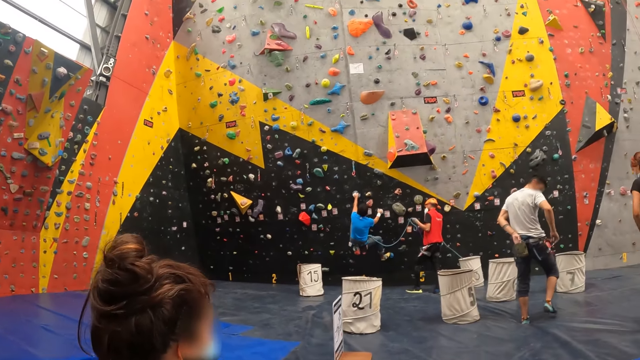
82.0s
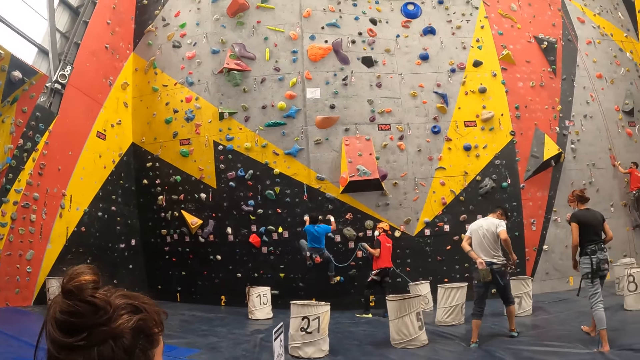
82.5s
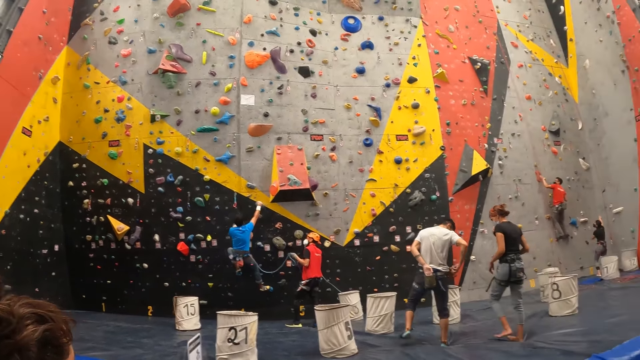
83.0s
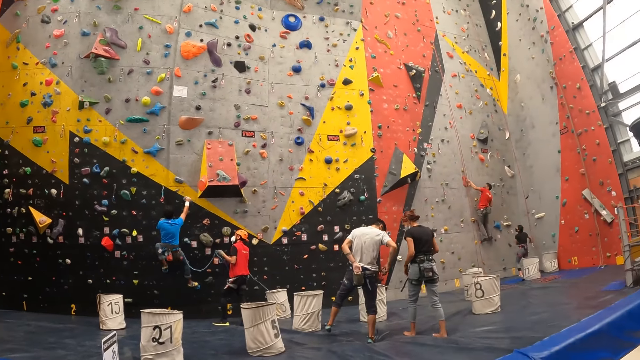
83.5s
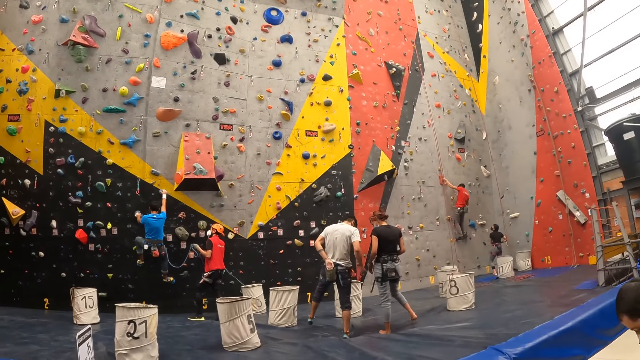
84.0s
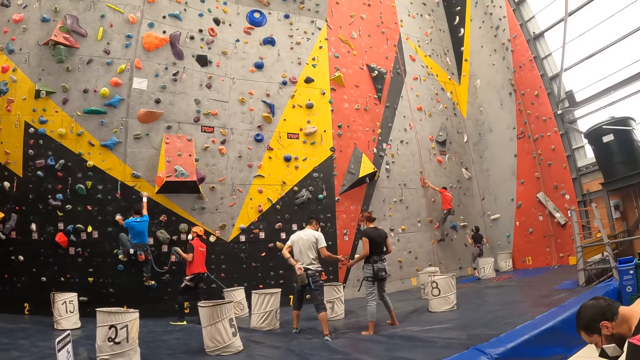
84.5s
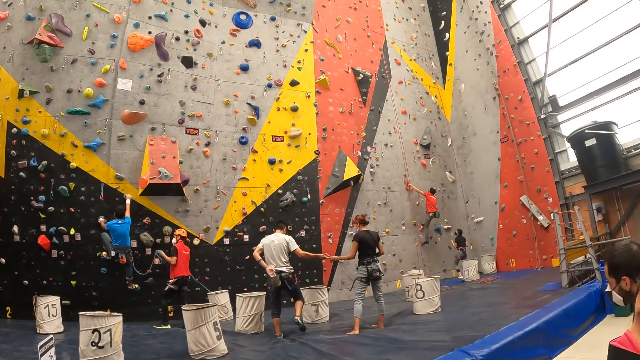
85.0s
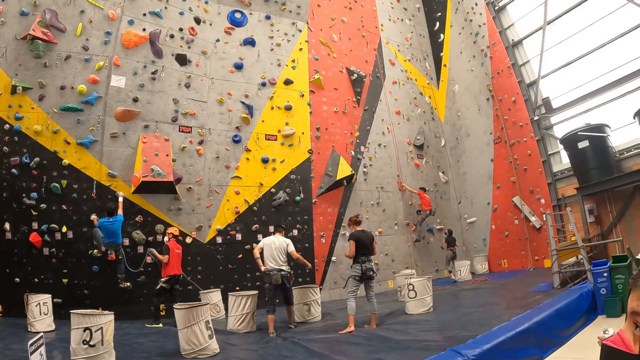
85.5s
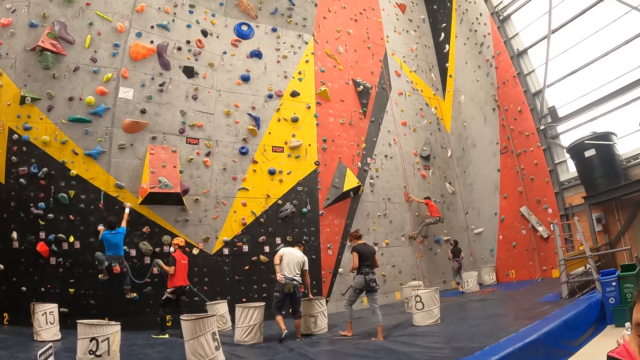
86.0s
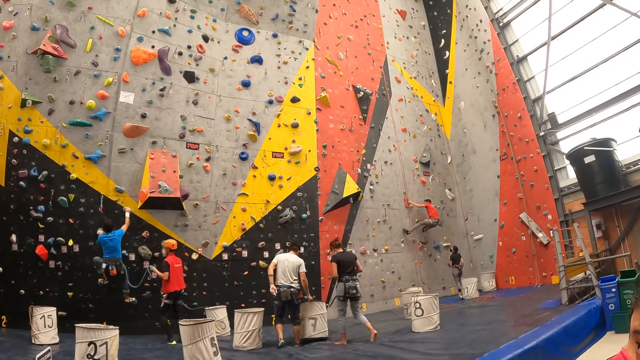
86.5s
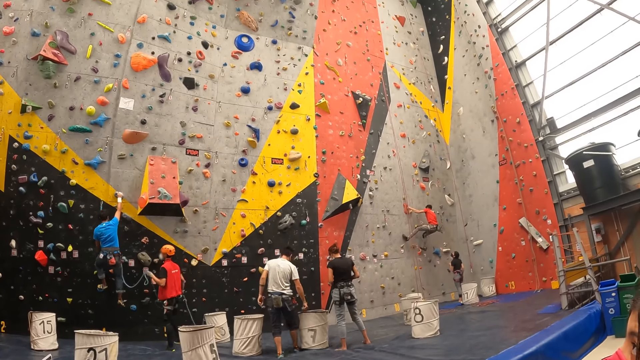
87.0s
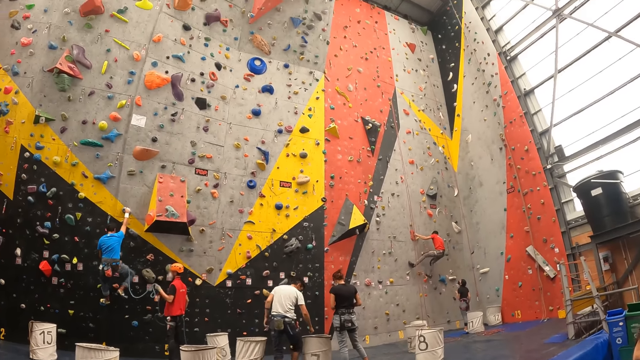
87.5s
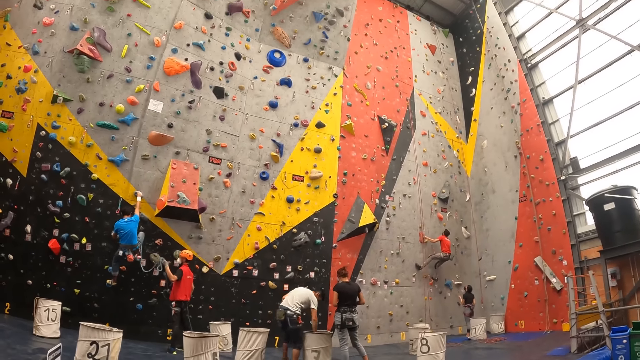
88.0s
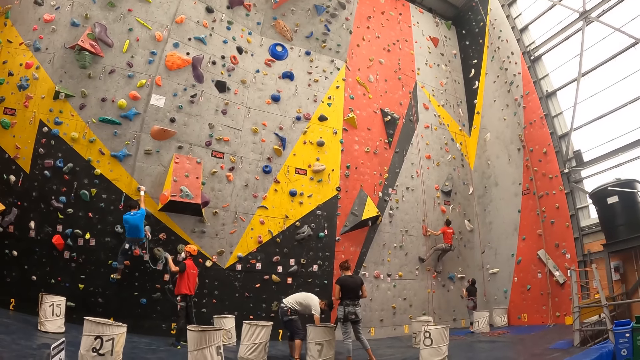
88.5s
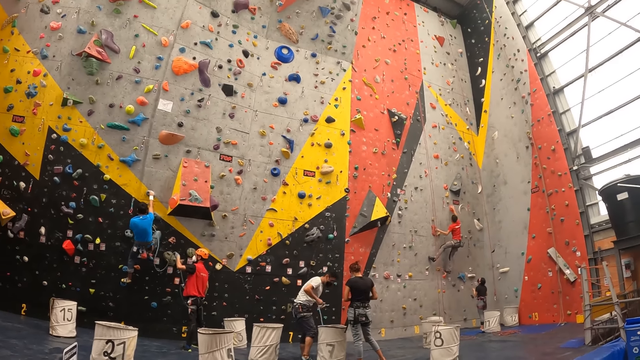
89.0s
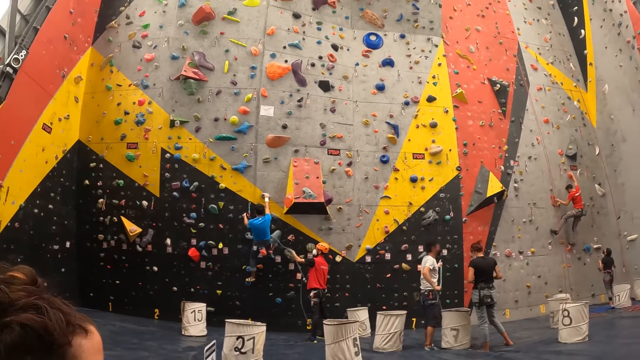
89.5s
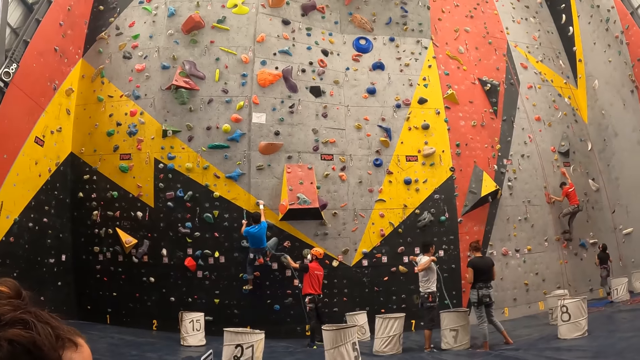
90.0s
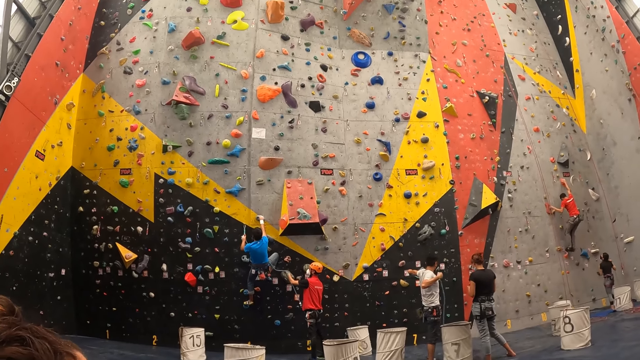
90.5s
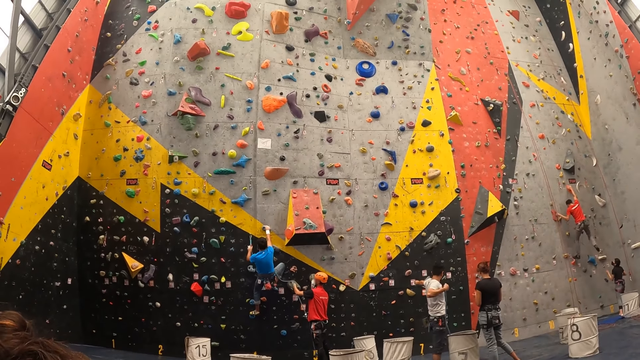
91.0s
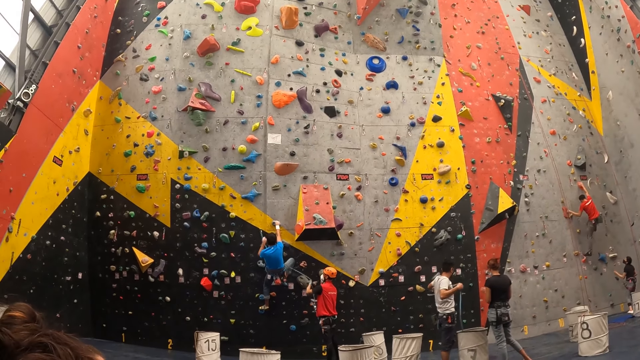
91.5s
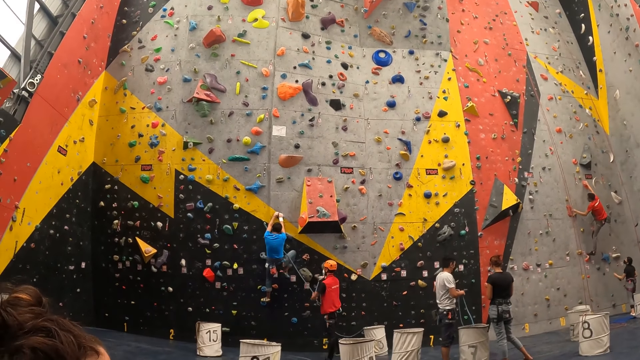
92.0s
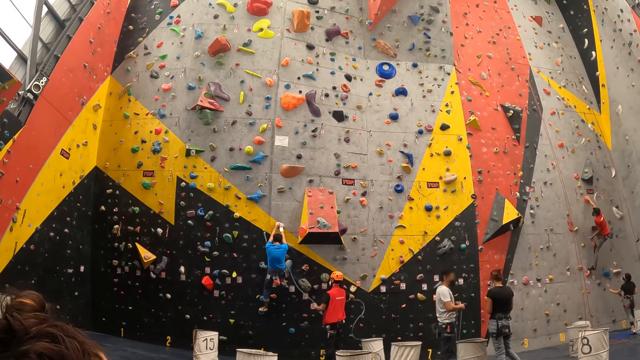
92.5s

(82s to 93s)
A man picks up a rope from the climbing bag.

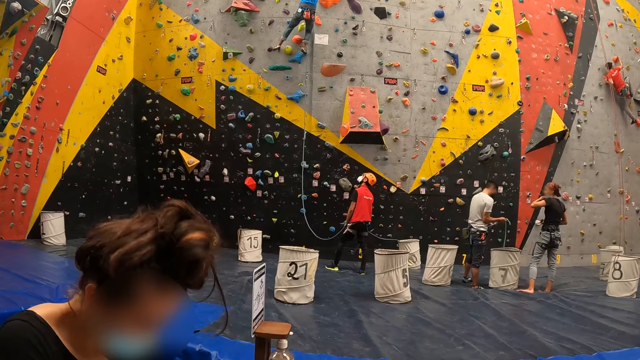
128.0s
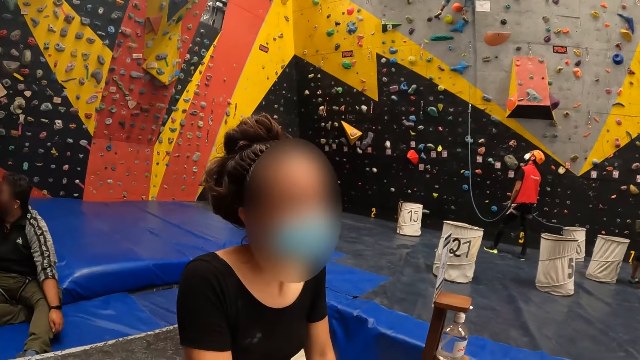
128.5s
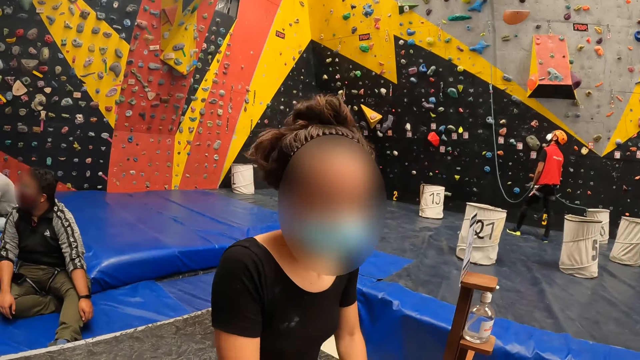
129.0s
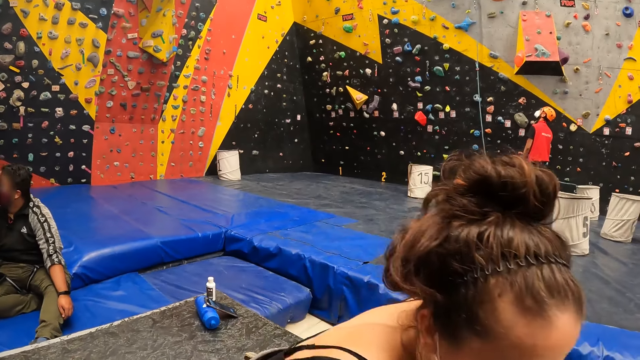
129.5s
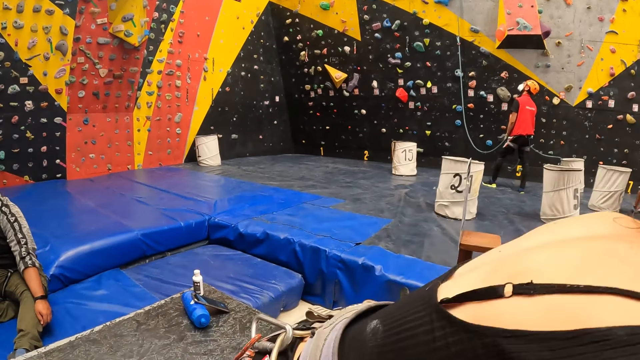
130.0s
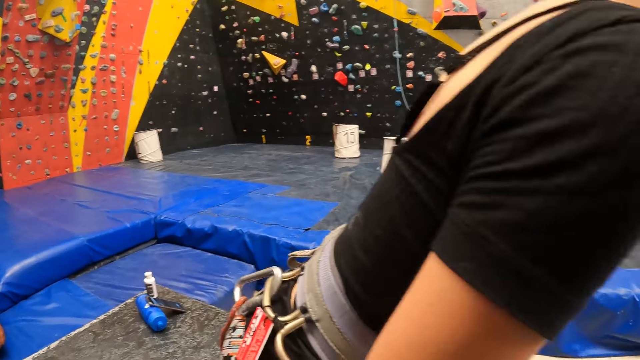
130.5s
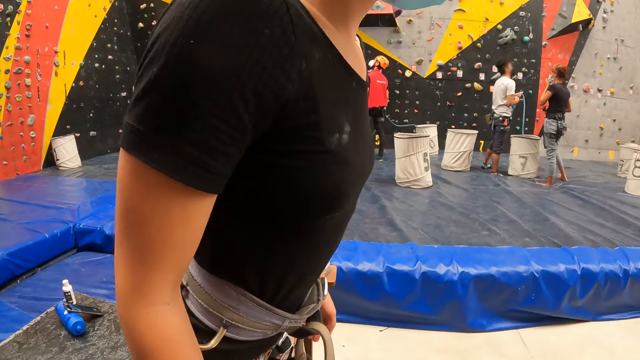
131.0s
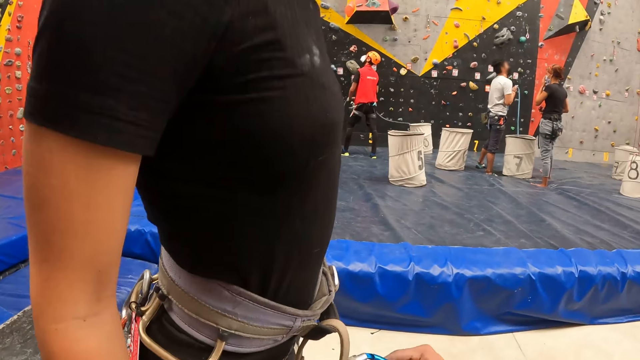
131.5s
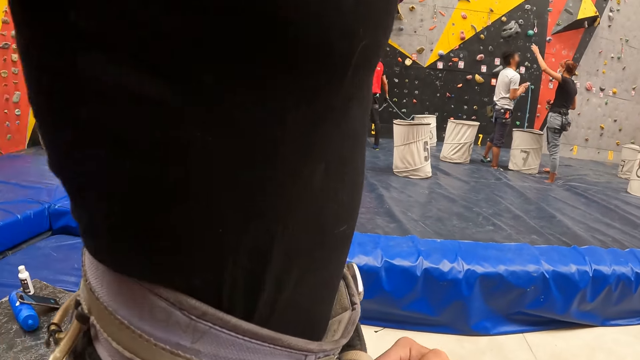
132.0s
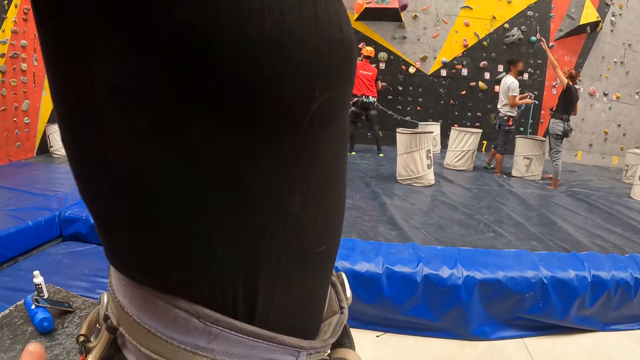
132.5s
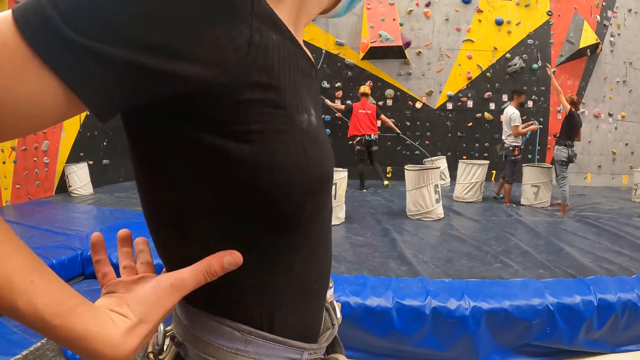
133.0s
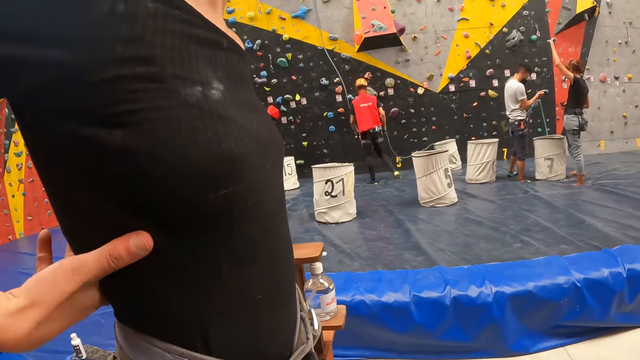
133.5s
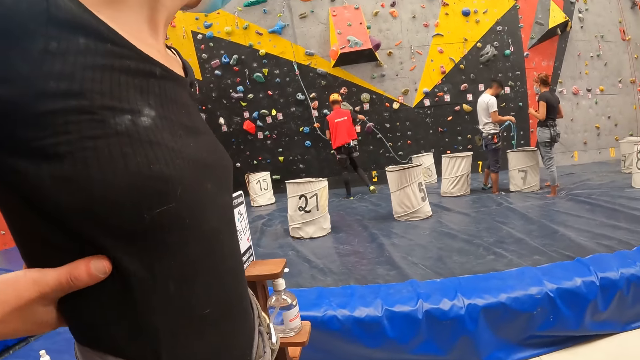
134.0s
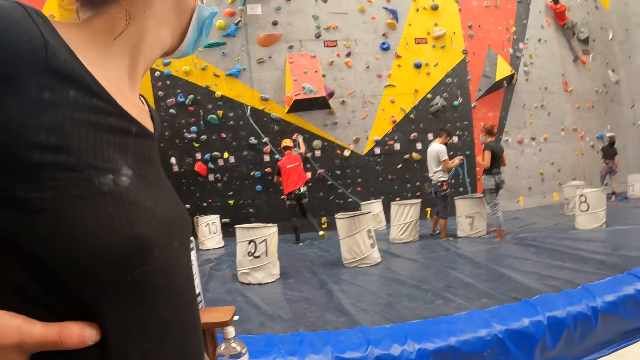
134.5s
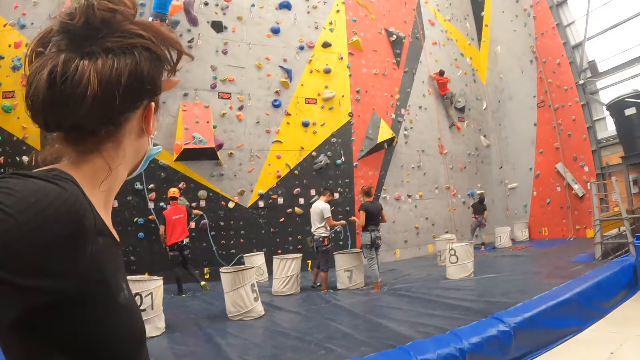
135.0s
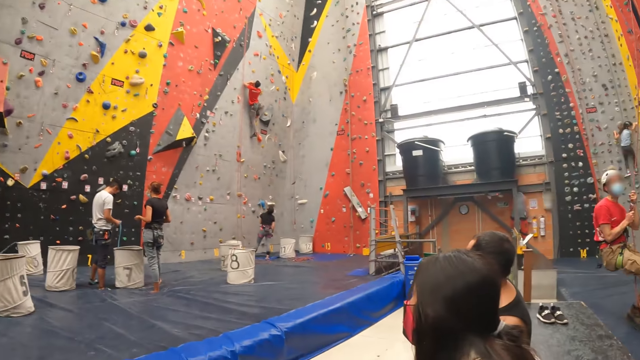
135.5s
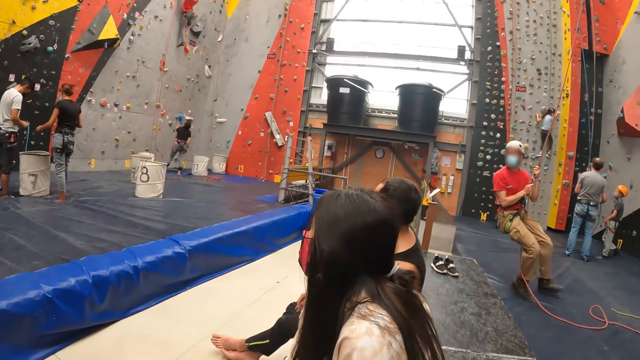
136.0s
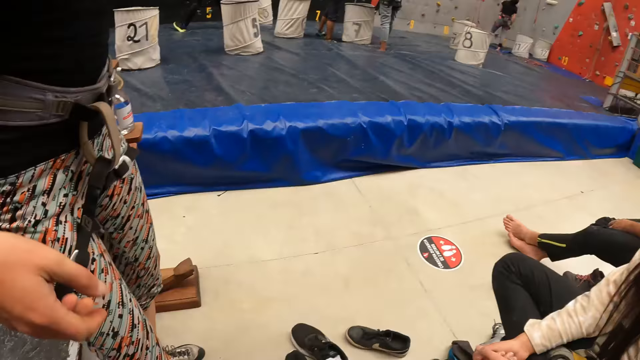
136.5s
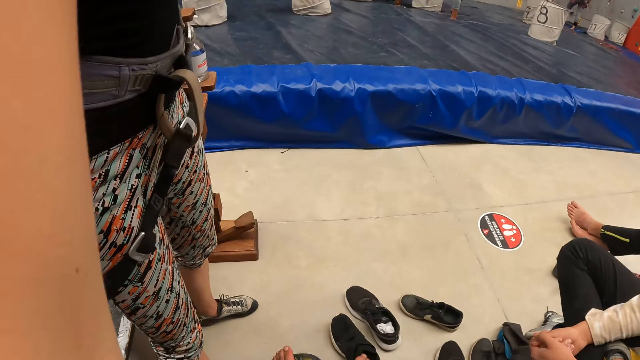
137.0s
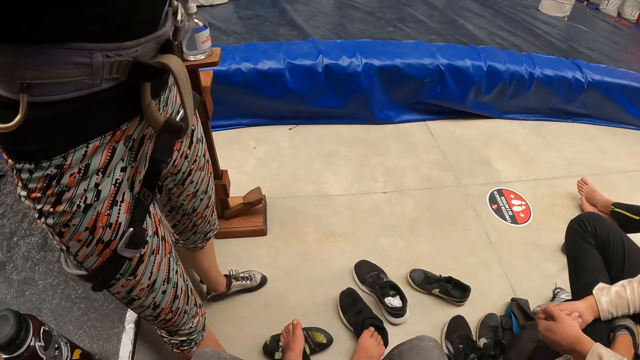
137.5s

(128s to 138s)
A woman stands up. The woman holds her waist.
